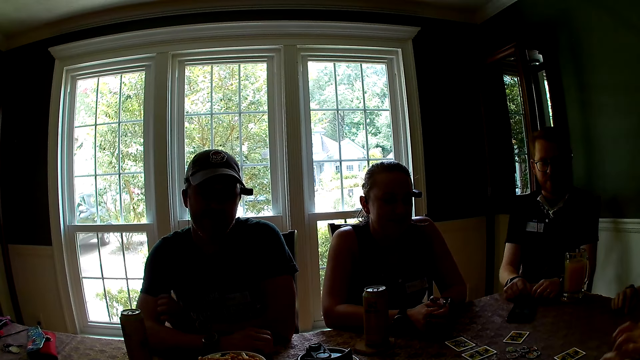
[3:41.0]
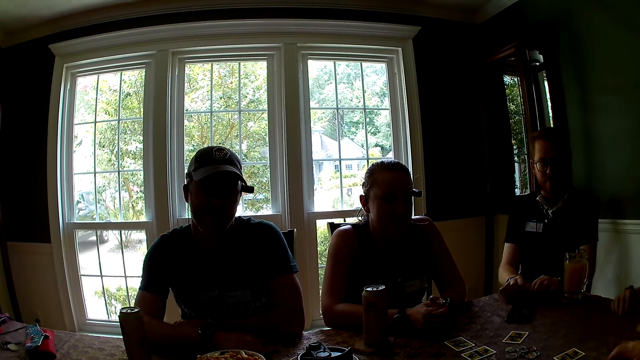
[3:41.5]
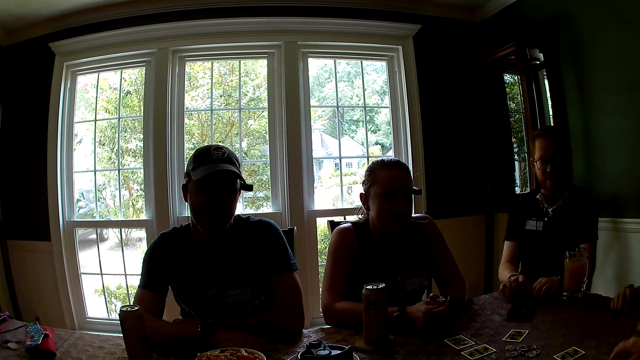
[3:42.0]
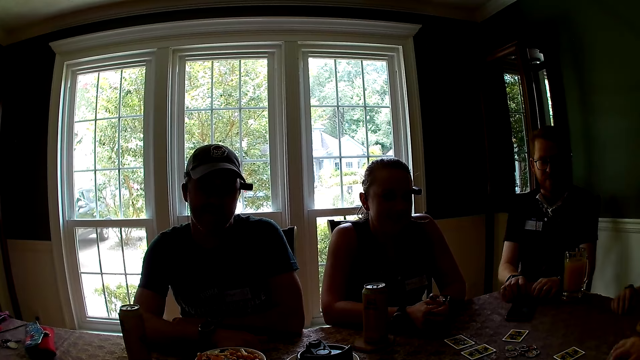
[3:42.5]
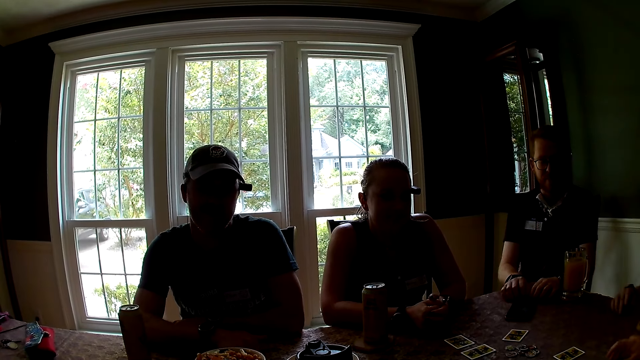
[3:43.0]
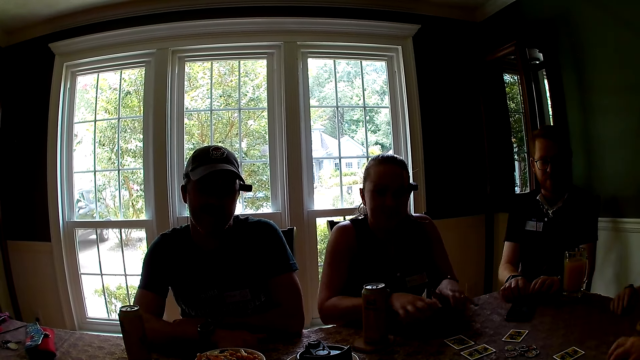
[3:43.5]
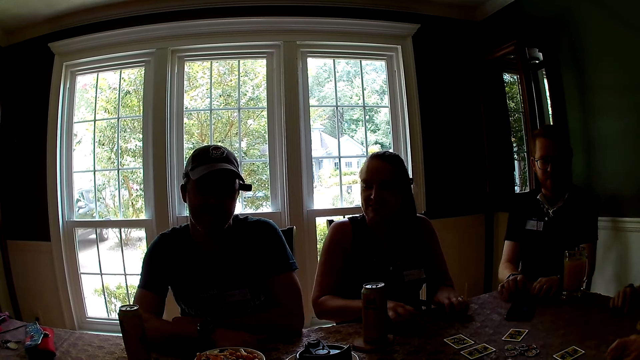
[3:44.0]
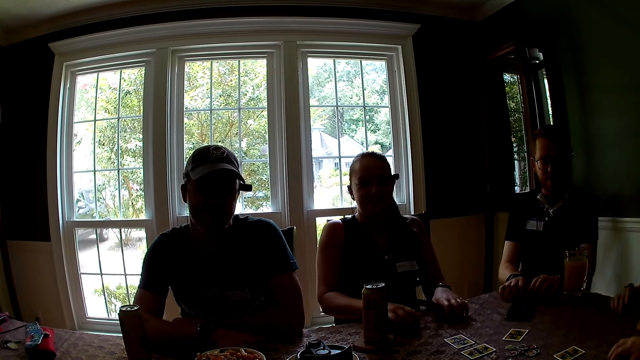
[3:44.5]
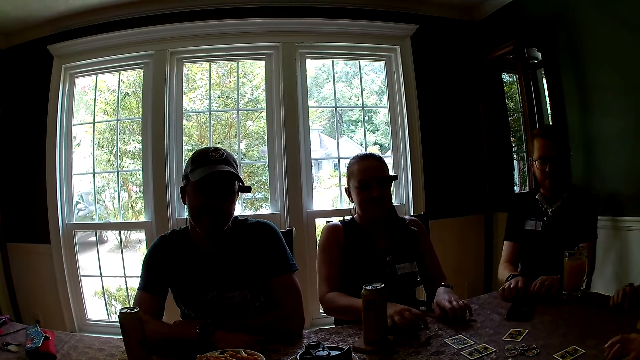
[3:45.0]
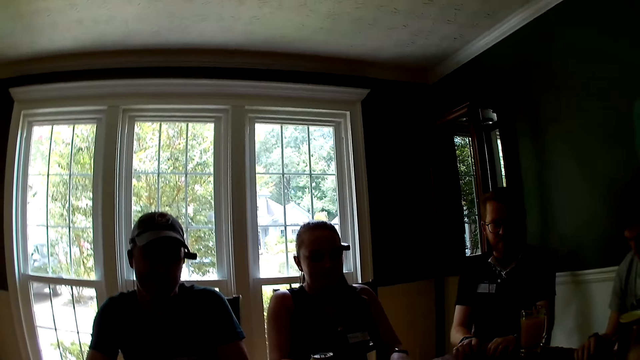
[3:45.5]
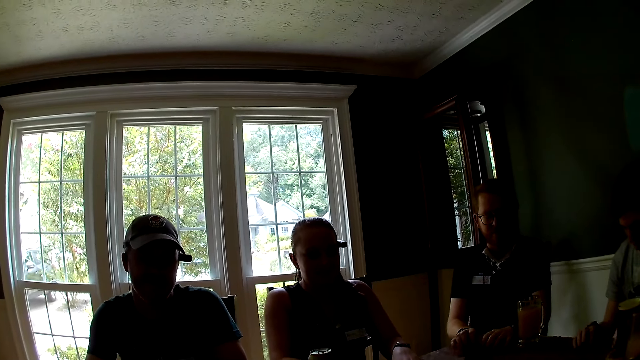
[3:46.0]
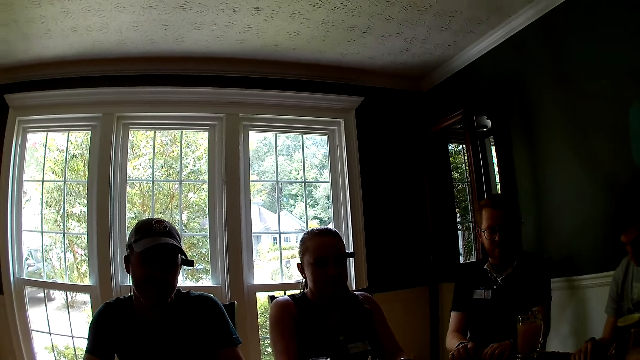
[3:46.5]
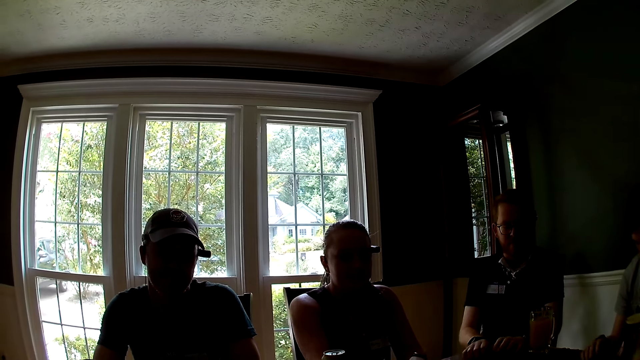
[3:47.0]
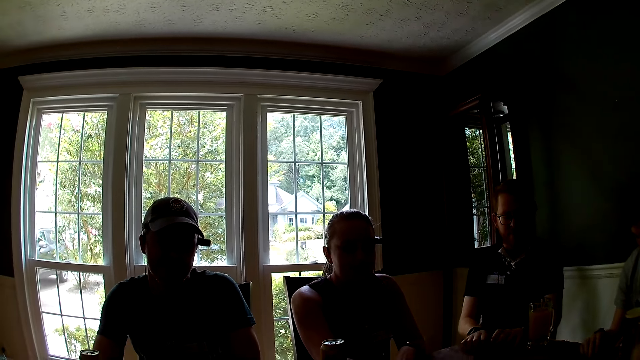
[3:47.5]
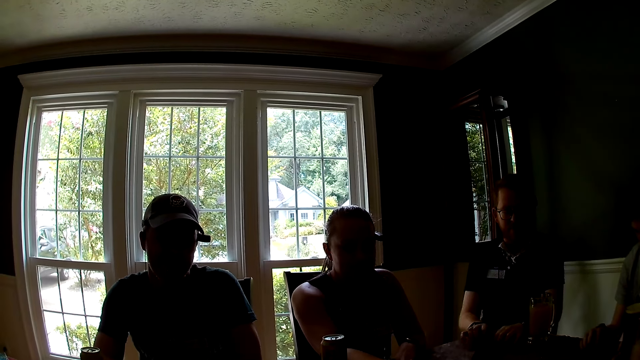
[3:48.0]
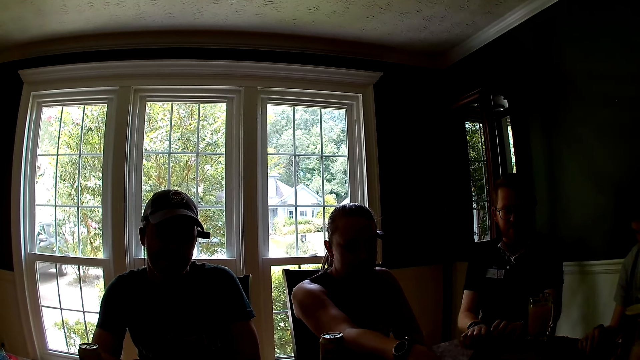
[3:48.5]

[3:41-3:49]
The woman taps the table with her right hand. The man taps the table with his two hands. Another woman taps the table with her two hands.

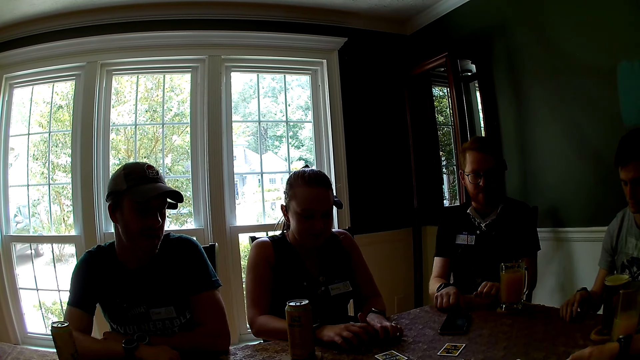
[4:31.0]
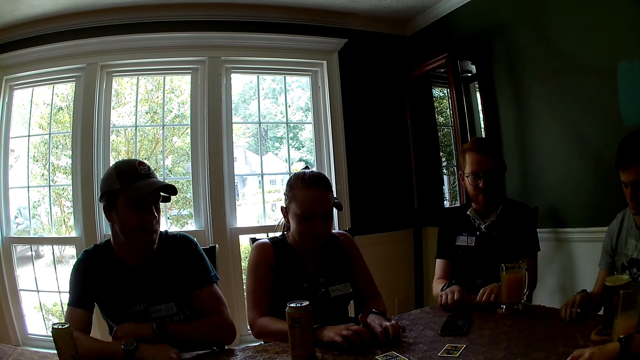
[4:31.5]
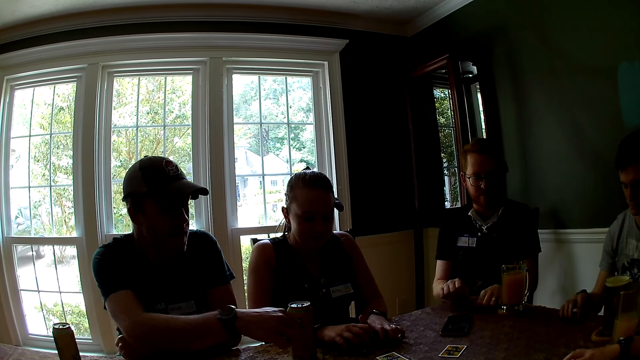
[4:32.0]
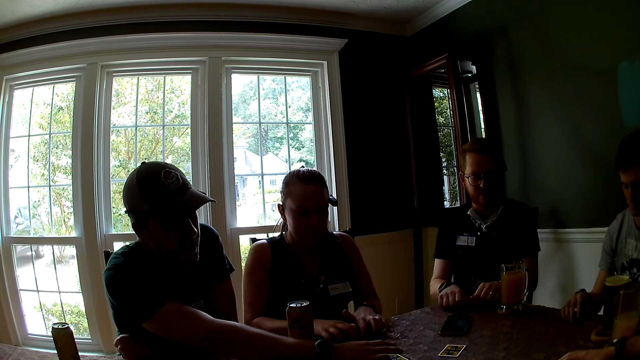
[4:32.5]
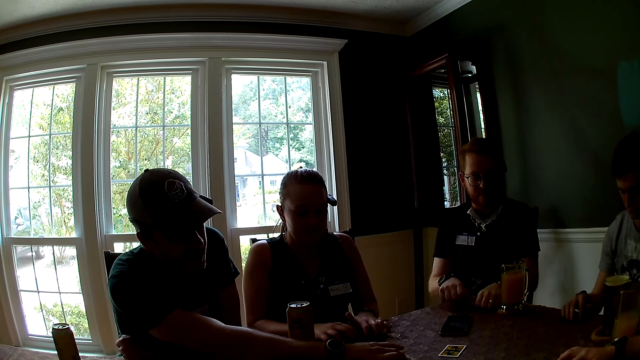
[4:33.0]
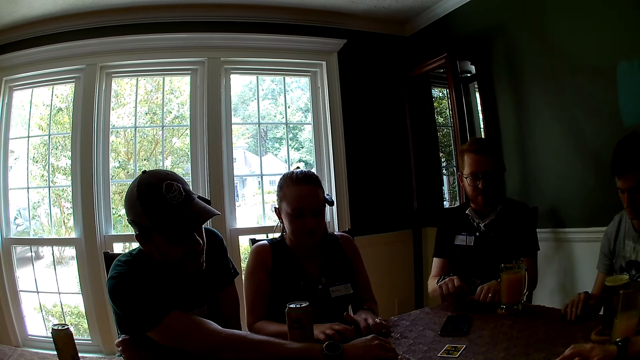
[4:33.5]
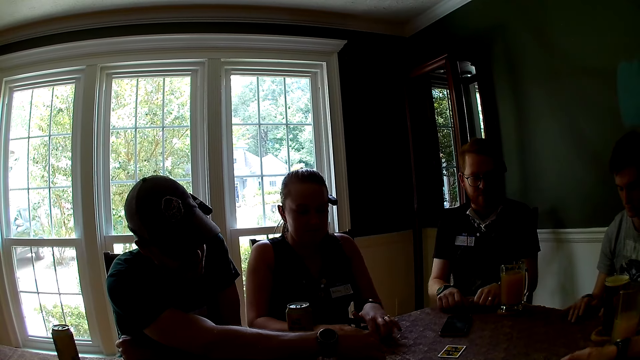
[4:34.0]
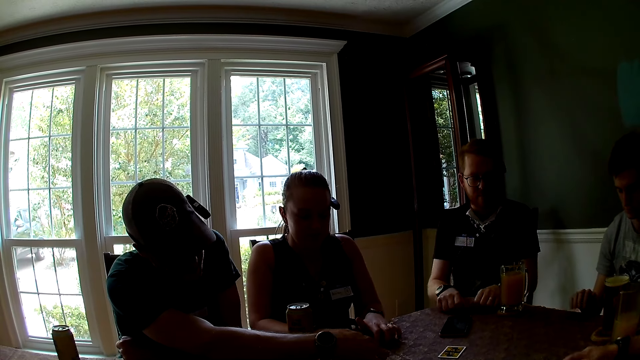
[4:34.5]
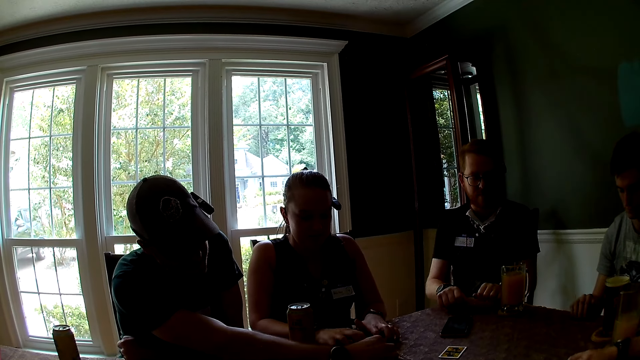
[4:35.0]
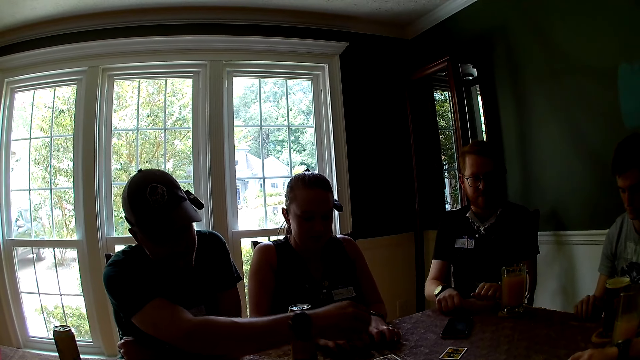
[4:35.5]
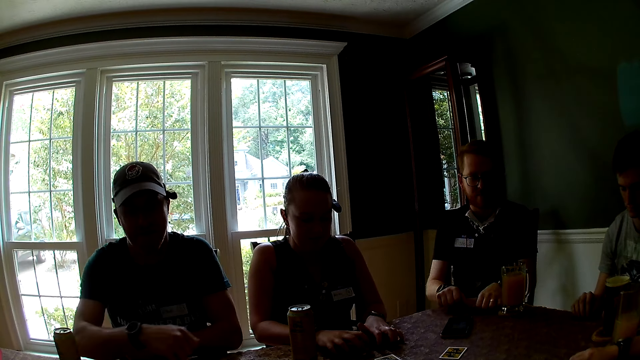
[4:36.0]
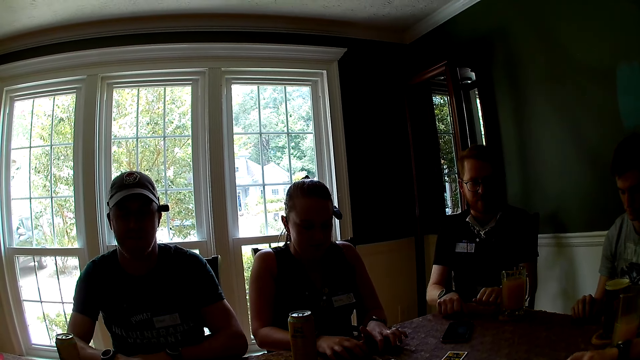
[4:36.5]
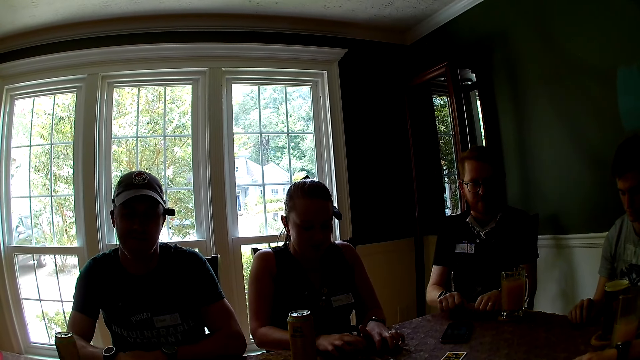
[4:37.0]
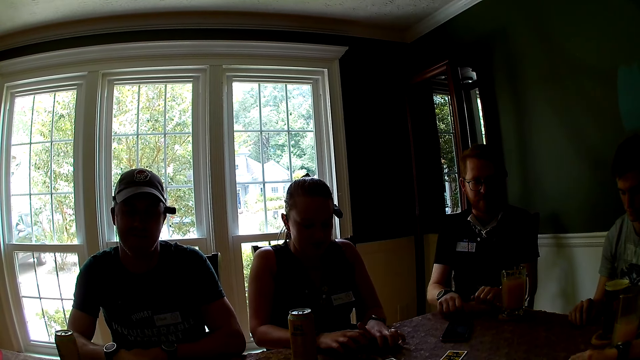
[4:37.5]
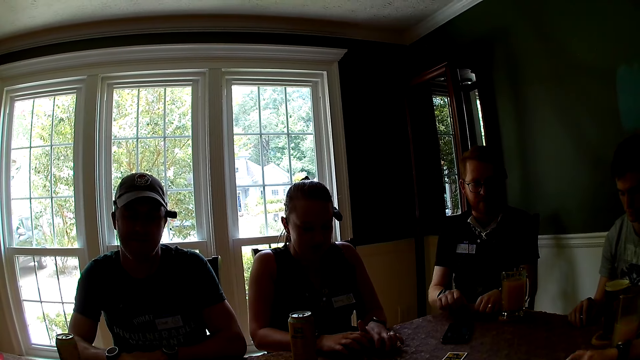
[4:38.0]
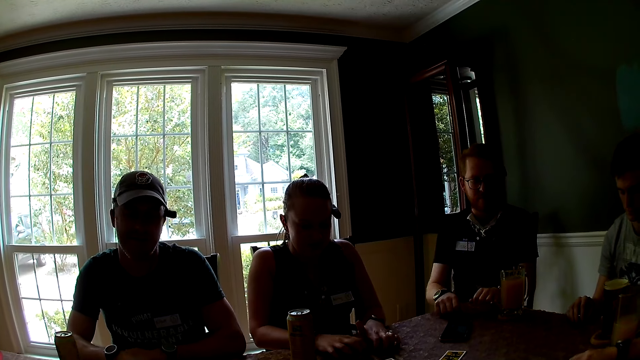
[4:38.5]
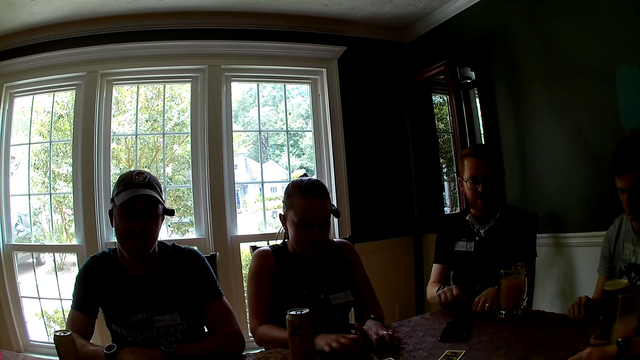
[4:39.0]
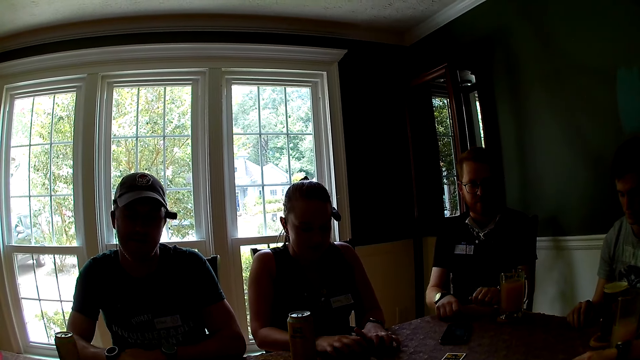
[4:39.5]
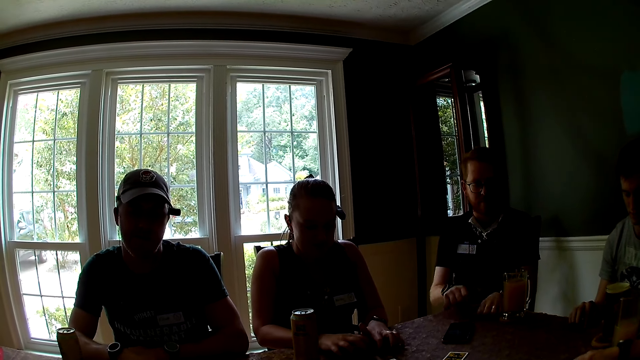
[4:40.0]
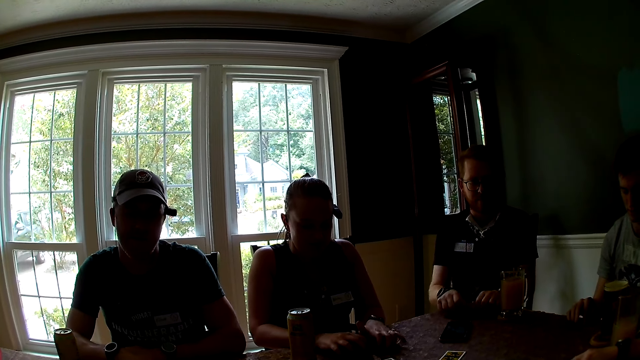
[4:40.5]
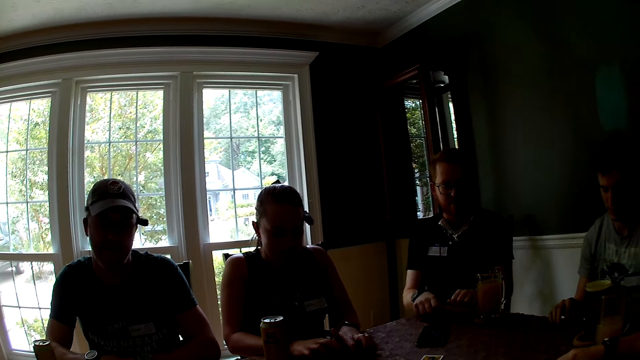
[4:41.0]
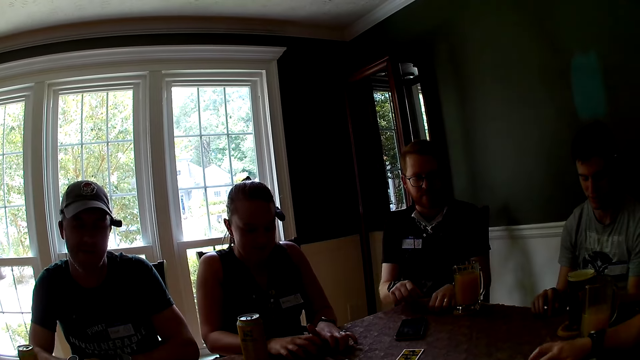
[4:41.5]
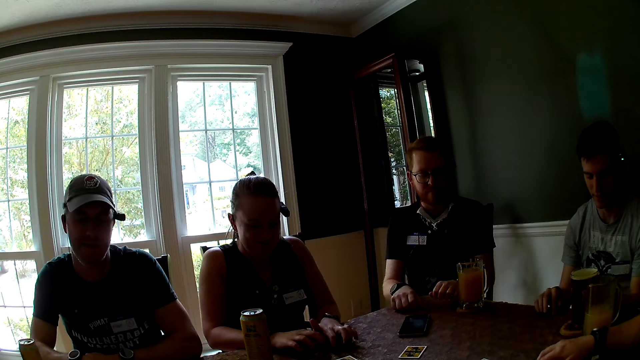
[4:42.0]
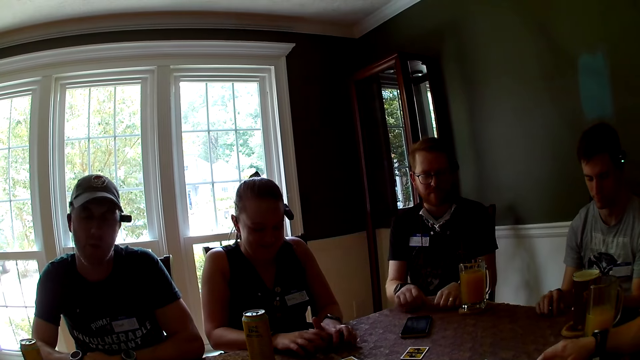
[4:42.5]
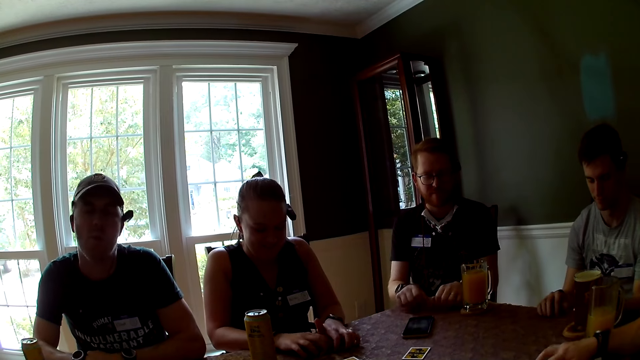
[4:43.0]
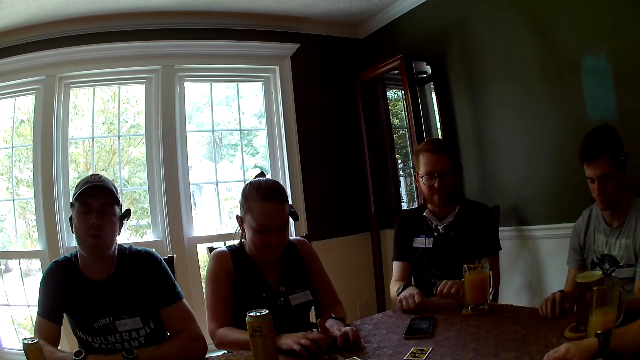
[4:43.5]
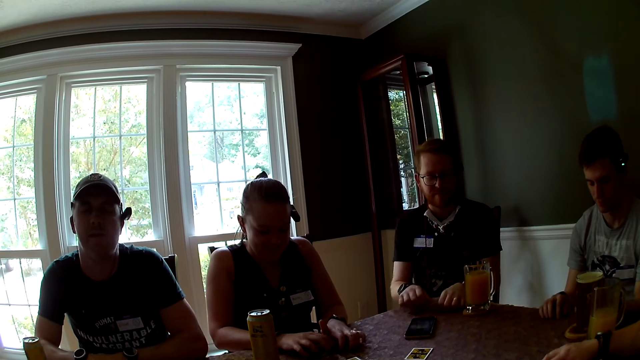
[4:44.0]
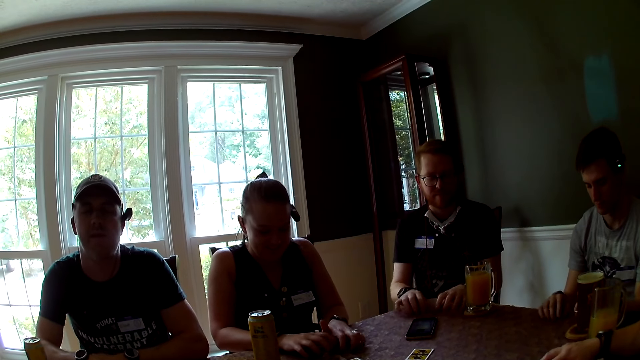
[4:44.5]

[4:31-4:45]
A man adjusts a card on the table with his right hand.
